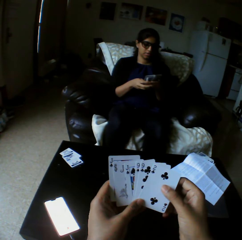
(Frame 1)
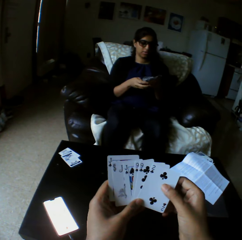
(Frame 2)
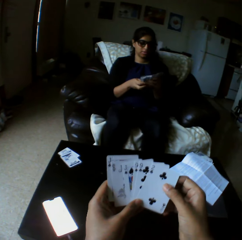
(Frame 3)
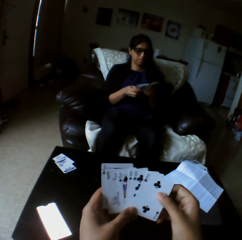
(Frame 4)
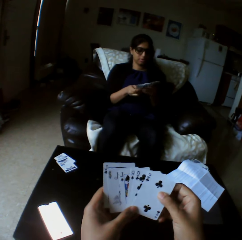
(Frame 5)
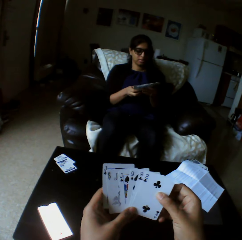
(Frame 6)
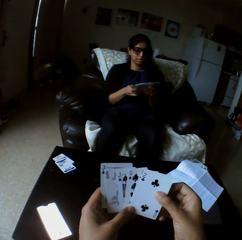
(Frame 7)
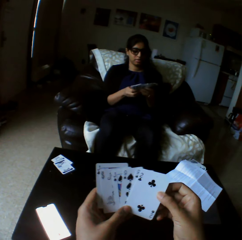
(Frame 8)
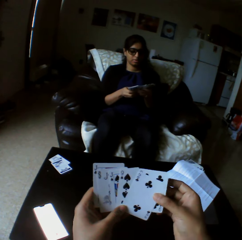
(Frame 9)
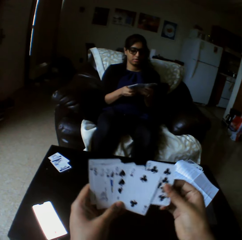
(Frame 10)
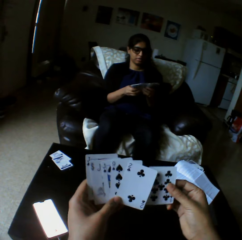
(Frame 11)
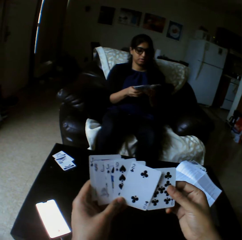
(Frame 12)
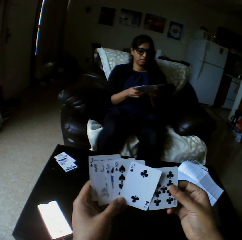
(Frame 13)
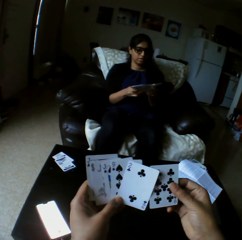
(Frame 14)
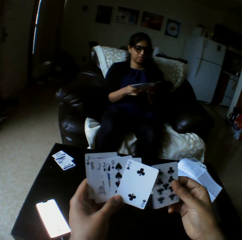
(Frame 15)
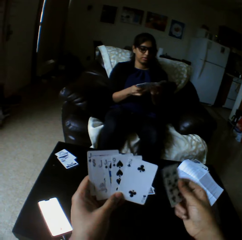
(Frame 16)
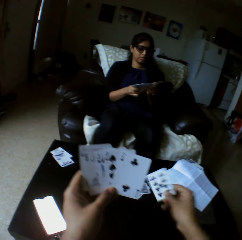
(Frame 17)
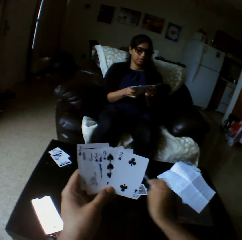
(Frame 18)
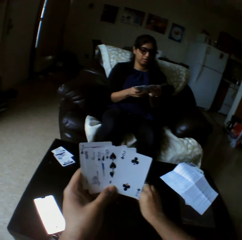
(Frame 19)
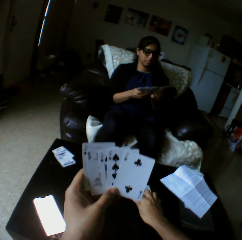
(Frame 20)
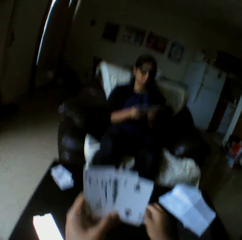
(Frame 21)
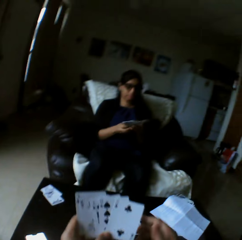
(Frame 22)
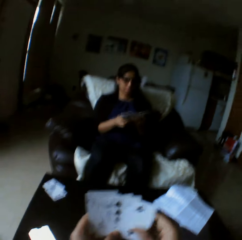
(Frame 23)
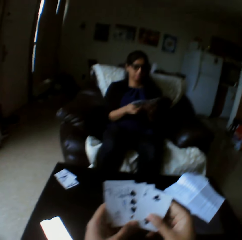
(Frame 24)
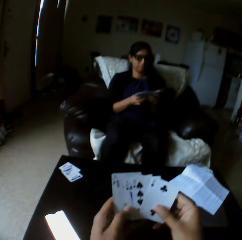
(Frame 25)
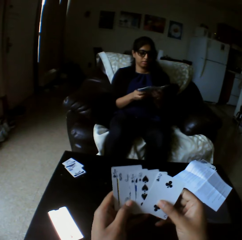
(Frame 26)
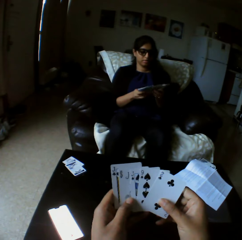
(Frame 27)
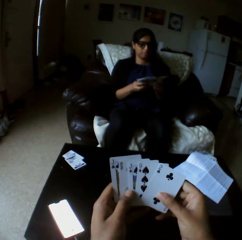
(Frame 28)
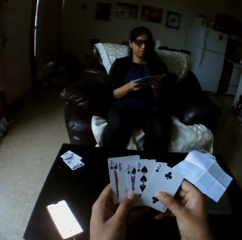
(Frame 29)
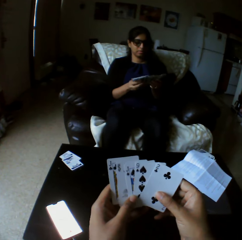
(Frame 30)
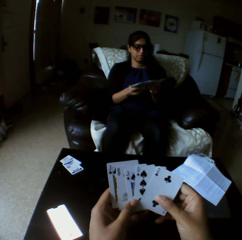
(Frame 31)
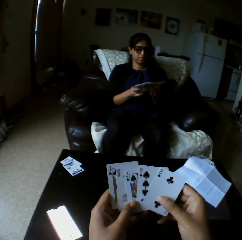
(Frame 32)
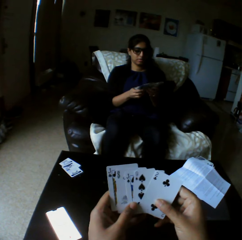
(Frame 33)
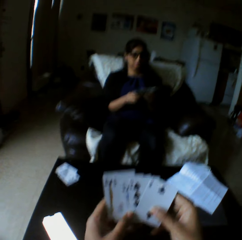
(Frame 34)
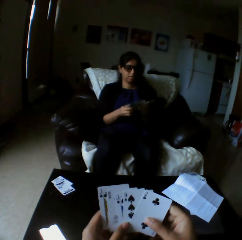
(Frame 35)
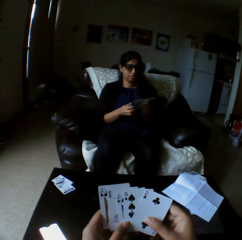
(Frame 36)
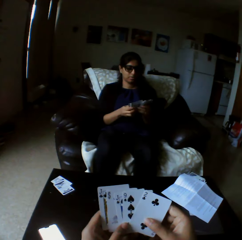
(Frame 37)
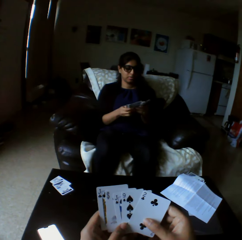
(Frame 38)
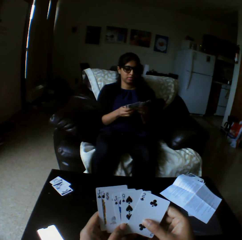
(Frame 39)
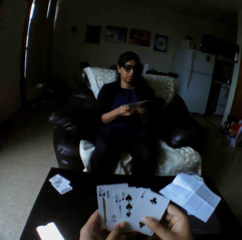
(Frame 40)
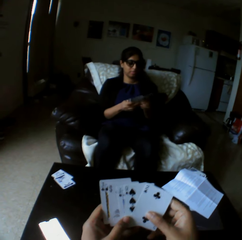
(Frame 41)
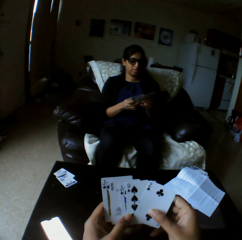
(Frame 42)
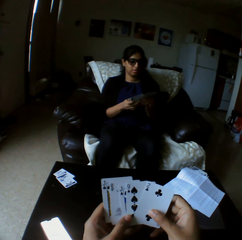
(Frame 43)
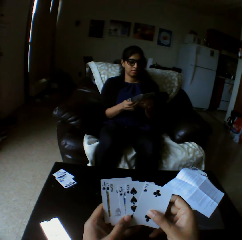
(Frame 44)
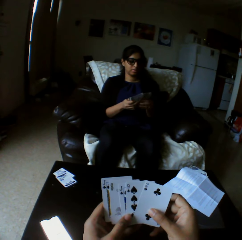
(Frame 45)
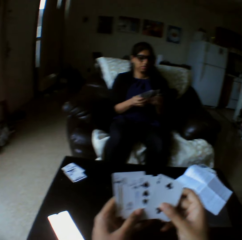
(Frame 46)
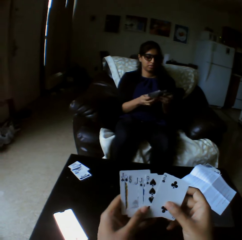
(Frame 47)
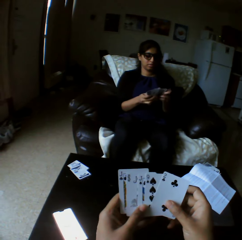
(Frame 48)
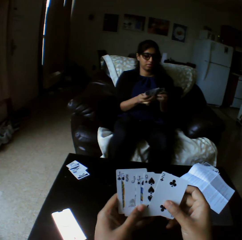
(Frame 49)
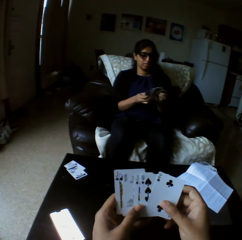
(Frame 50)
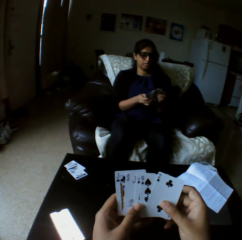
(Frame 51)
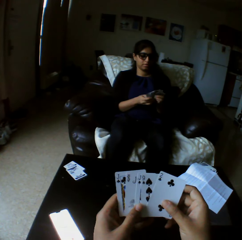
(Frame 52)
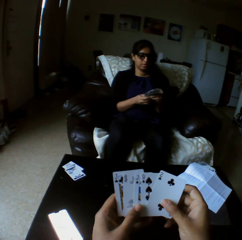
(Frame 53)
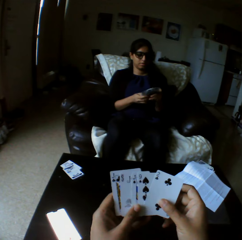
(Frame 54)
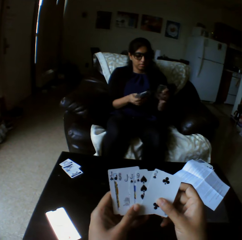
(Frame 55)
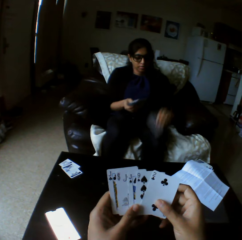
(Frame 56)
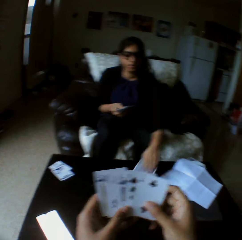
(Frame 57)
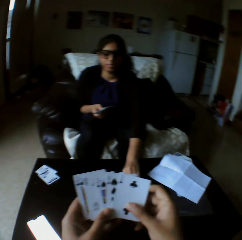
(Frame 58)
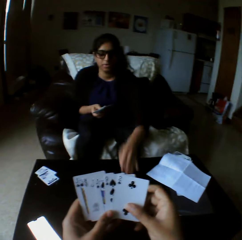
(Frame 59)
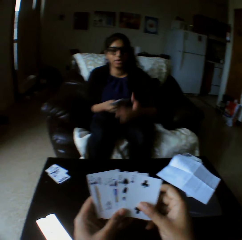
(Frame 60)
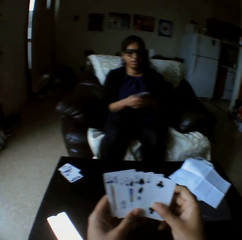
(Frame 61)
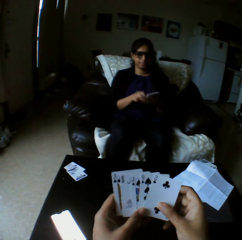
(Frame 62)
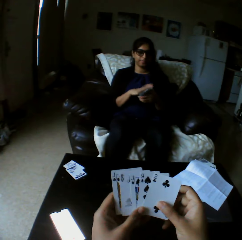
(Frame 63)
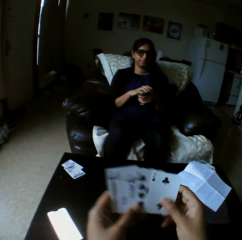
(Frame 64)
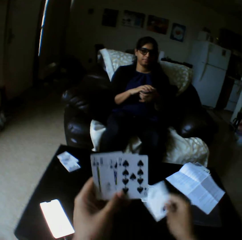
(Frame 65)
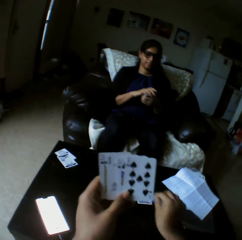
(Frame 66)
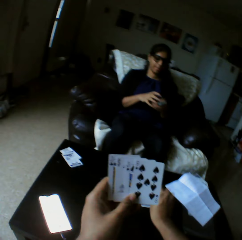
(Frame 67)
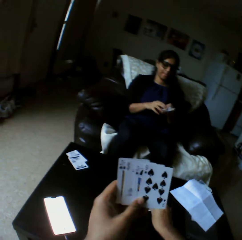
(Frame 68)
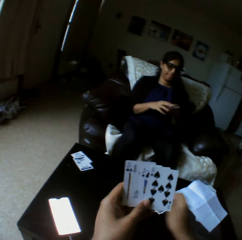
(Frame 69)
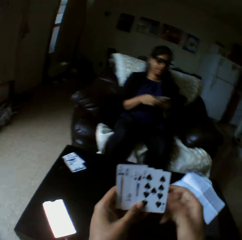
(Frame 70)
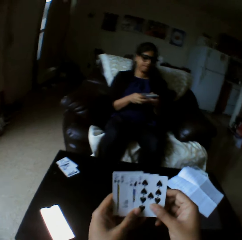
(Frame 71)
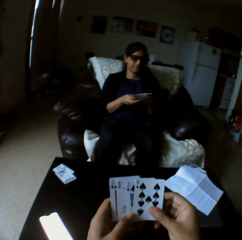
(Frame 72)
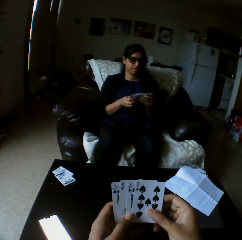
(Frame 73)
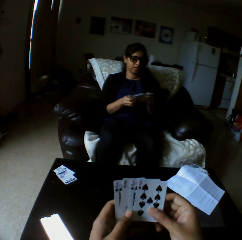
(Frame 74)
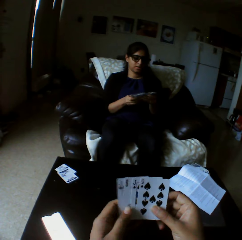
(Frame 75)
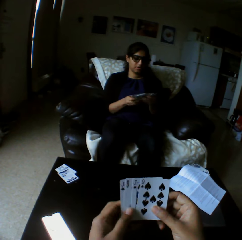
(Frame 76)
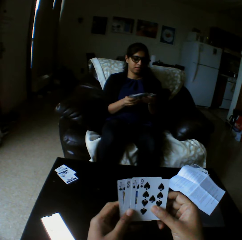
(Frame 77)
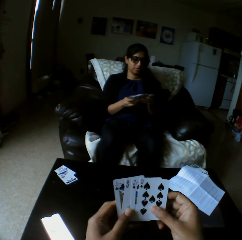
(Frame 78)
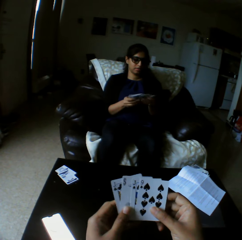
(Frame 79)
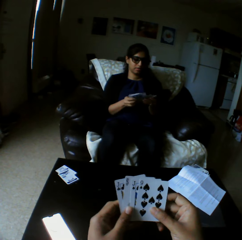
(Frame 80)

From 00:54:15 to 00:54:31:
A woman shuffles through the cards with both hands. She shuffles through the cards with both hands again. The camera wearer drops a card from the cards in his left hand on the table with his right hand. He shuffles through the cards with both hands. The woman drops some cards from the cards in her left hand on the table with her right hand. She shuffles through the cards with both hands. The camera wearer drops a card from the cards in his left hand on the table with his right hand. He shuffles through the cards with both hands.

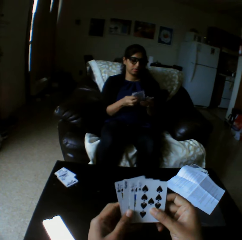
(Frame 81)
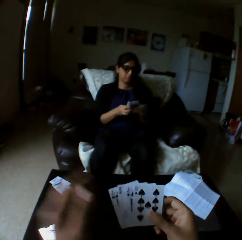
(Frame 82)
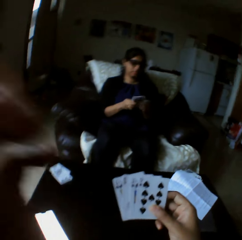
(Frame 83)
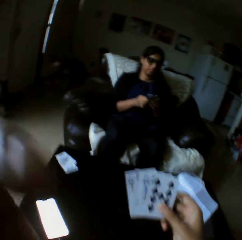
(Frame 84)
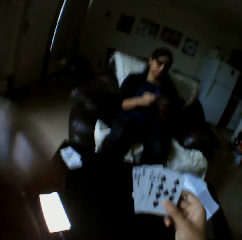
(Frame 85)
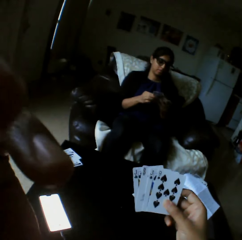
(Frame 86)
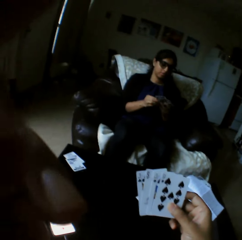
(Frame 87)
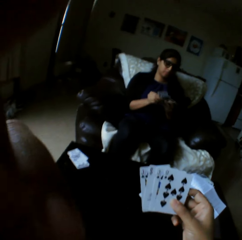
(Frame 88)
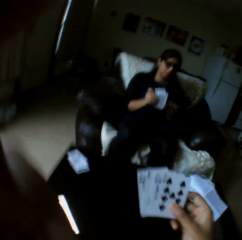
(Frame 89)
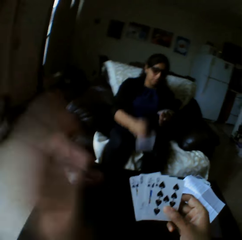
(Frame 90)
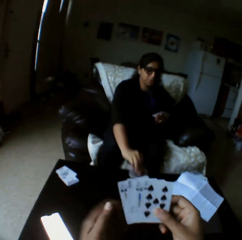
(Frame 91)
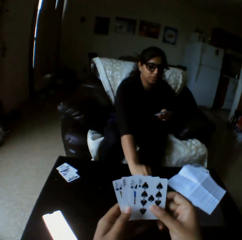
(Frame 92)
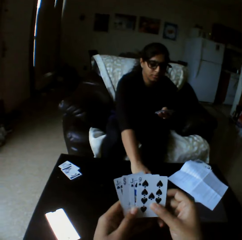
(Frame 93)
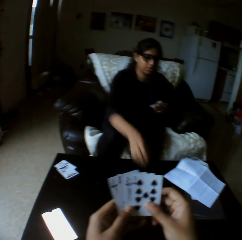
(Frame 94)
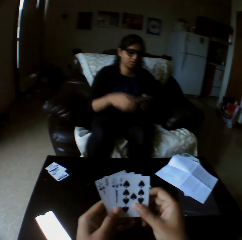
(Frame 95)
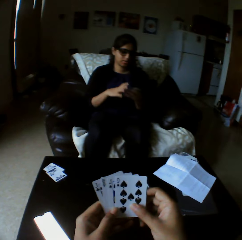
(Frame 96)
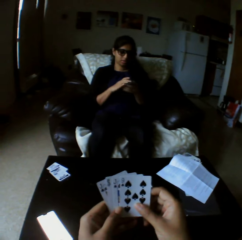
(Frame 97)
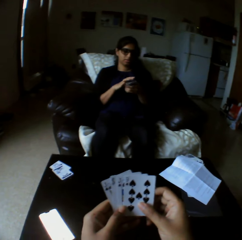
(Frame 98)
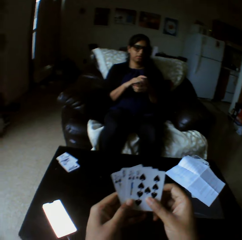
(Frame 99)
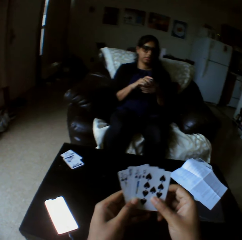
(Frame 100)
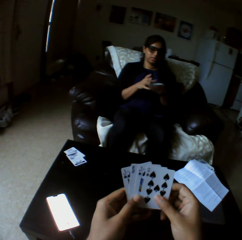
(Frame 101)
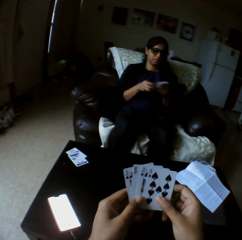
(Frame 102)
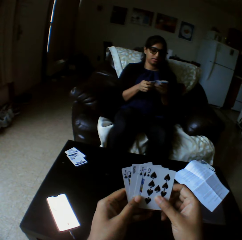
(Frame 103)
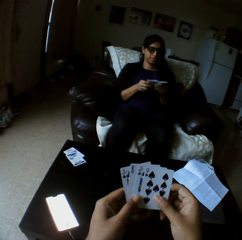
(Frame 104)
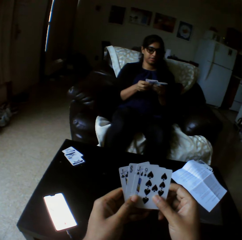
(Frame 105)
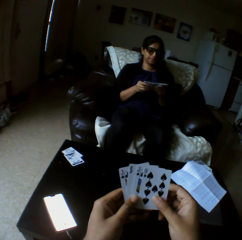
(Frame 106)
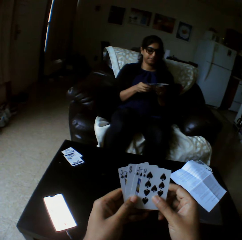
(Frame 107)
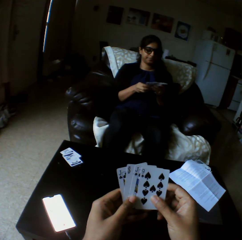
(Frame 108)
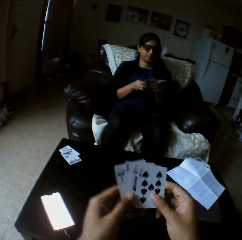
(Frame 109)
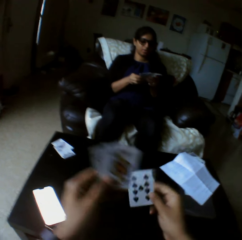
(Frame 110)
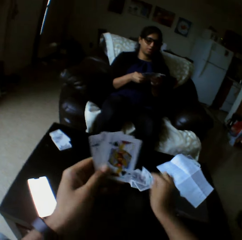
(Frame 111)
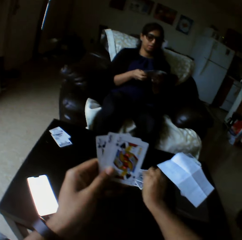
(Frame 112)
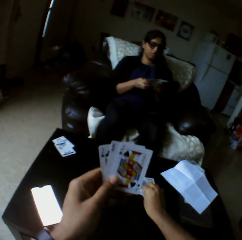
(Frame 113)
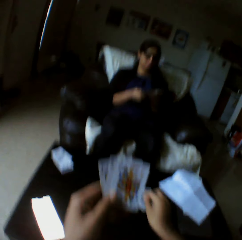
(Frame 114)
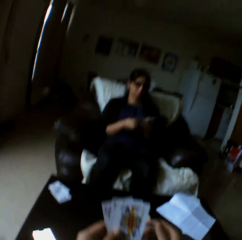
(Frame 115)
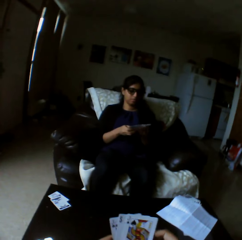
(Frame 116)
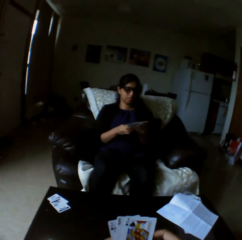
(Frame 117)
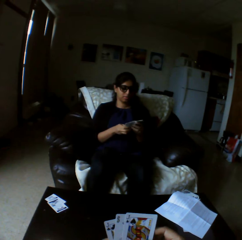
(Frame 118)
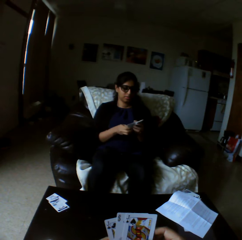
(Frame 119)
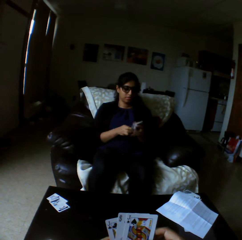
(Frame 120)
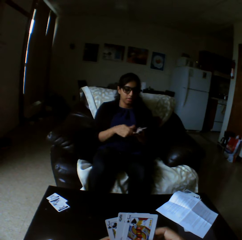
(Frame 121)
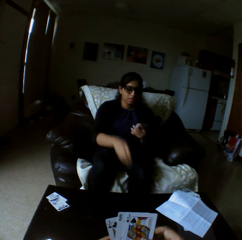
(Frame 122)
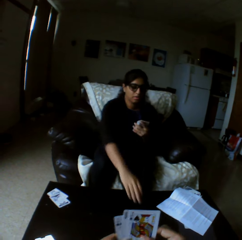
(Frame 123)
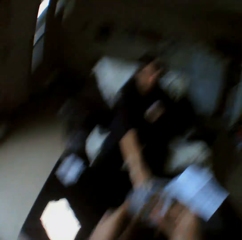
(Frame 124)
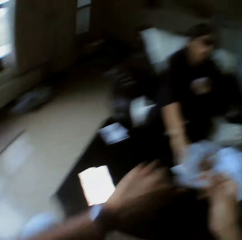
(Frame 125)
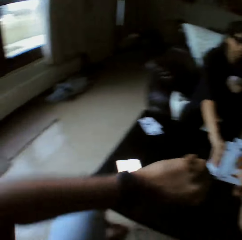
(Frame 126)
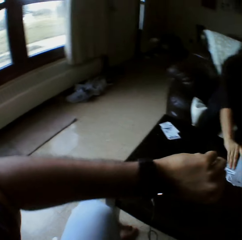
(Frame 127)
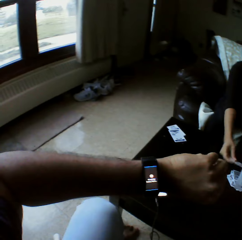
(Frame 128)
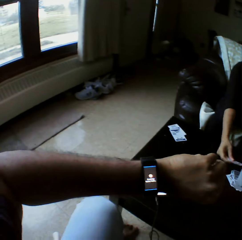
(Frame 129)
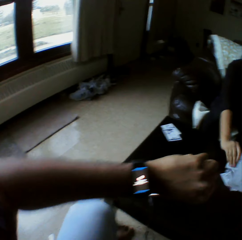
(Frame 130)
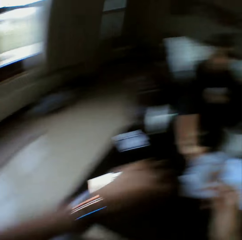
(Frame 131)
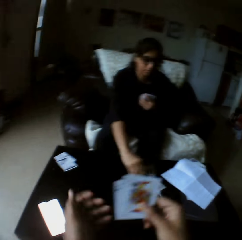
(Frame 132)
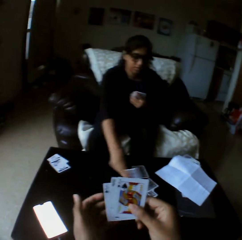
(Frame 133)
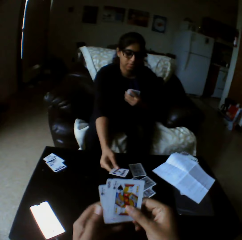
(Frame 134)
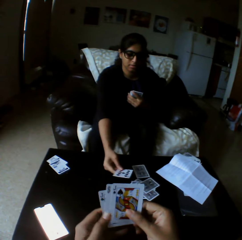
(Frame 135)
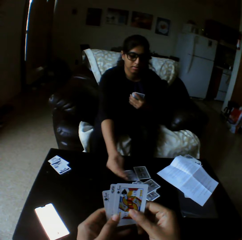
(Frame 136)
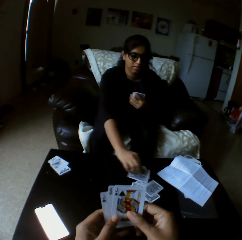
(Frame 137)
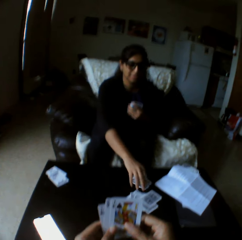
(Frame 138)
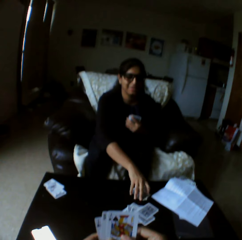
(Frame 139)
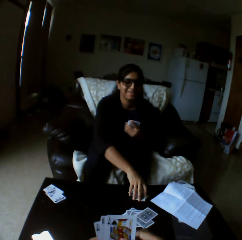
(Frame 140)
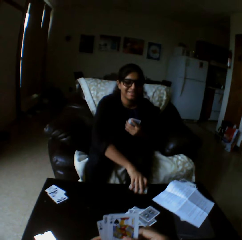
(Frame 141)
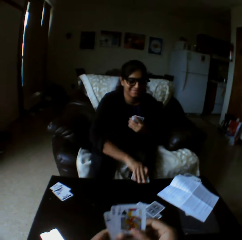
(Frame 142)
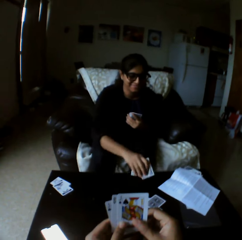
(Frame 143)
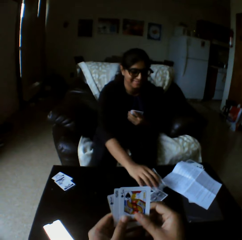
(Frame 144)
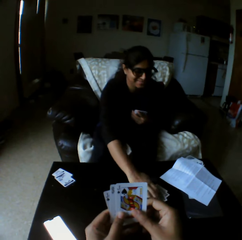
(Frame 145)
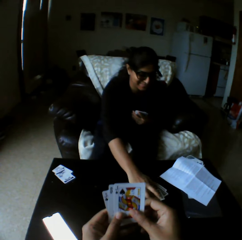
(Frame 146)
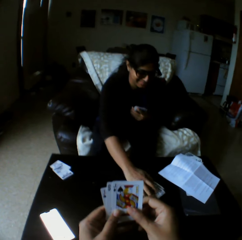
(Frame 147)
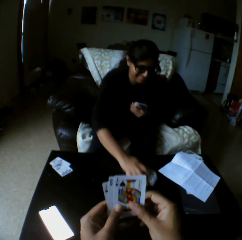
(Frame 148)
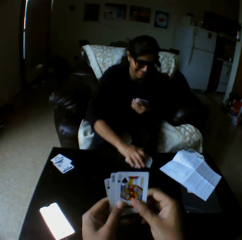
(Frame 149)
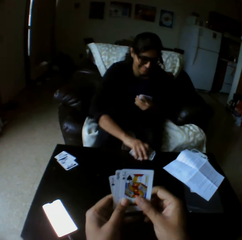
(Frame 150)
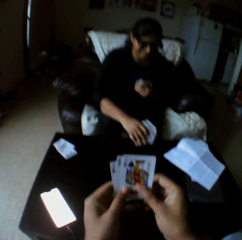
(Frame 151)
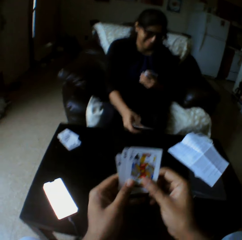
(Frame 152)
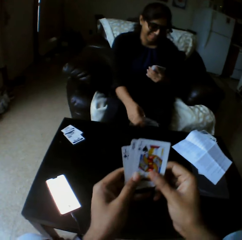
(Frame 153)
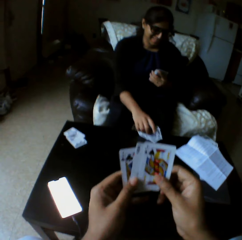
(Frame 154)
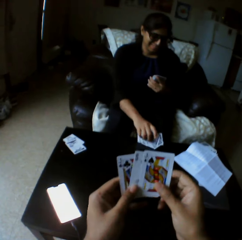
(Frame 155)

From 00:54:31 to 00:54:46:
The camera wearer adjusts the camera on his head with his left hand. A woman drops some cards from the cards in her left hand on the table with her right hand. The camera wearer shuffles through the cards with both hands. The woman shuffles through the cards with both hands. The camera wearer drops a card from the cards in his left hand on the table with his right hand. He shuffles through the cards with both hands. The woman flips a card on the table with her right hand. She takes a card on the table. She flips a card on the table with her right hand again. She picks some cards from the table with her right hand. She picks some cards from the table with her right hand again.
